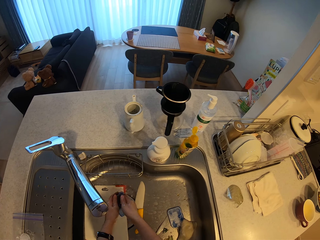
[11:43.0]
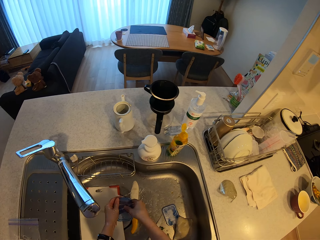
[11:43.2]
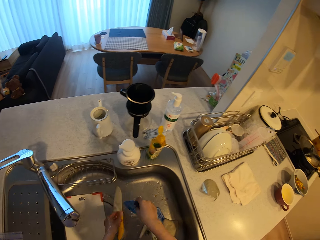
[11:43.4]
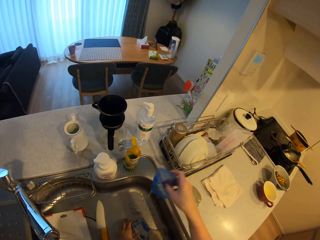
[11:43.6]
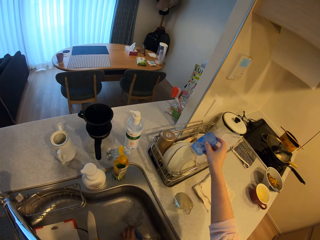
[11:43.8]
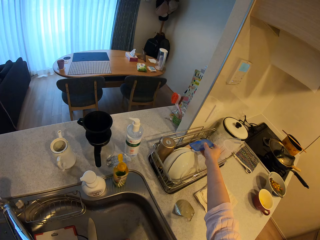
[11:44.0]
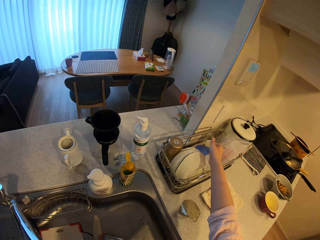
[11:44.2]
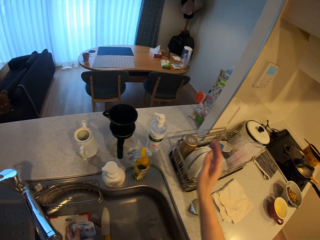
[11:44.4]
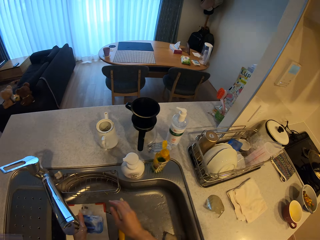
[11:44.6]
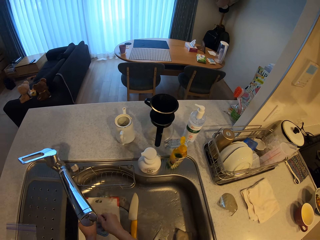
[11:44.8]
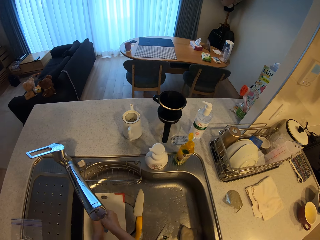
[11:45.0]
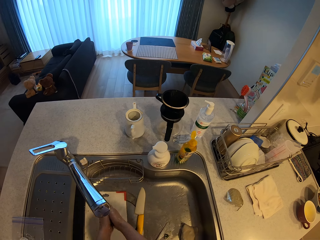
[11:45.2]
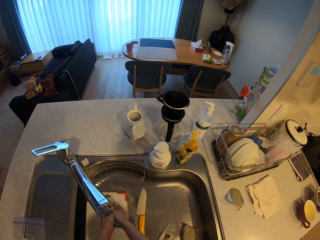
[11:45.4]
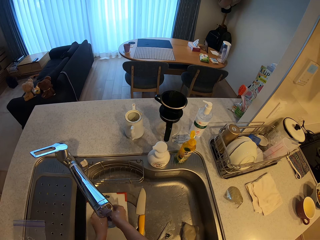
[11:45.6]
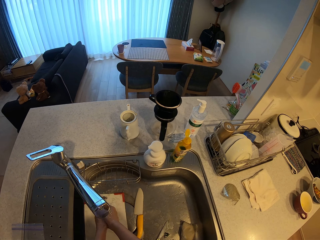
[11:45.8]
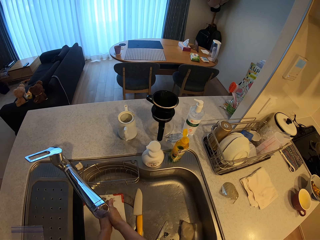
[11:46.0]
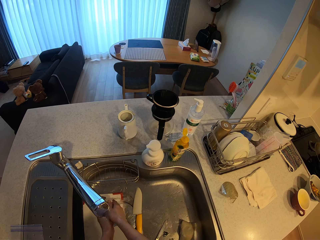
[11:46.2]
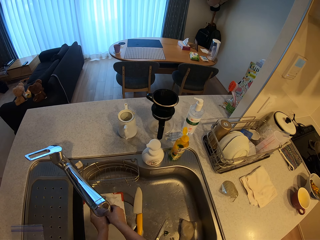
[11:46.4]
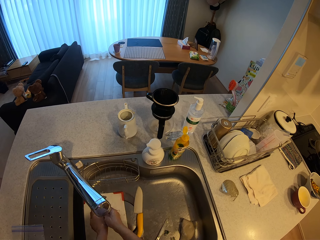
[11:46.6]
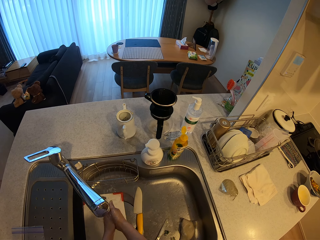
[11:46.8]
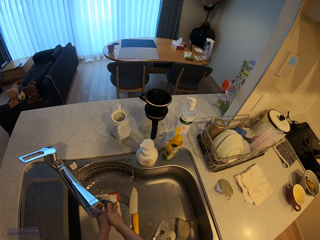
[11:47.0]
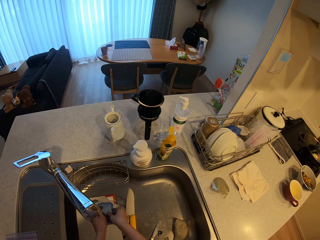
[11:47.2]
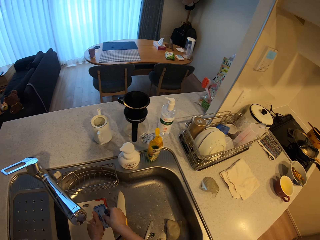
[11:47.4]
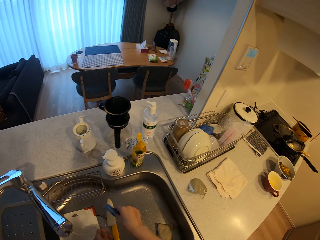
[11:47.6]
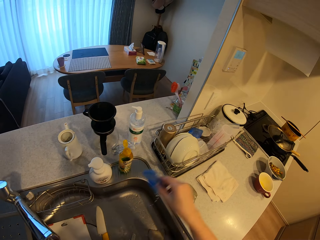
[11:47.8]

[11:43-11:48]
The camera wearer places a plate cover in the plate rack on the kitchen slab. They pick another plate cover from the sink. They rinse the plate cover.
